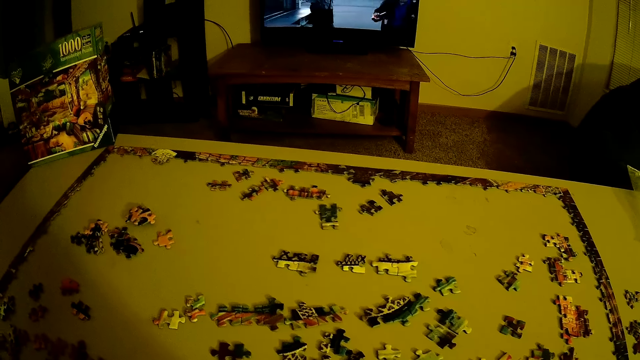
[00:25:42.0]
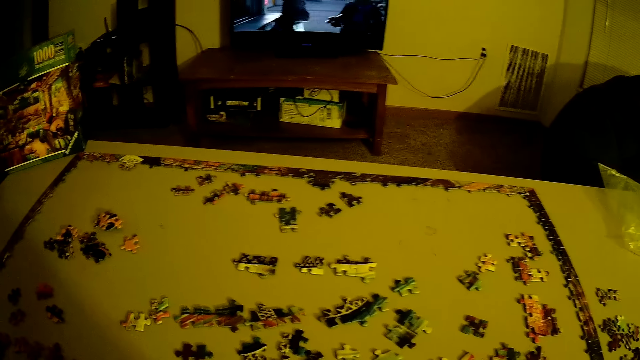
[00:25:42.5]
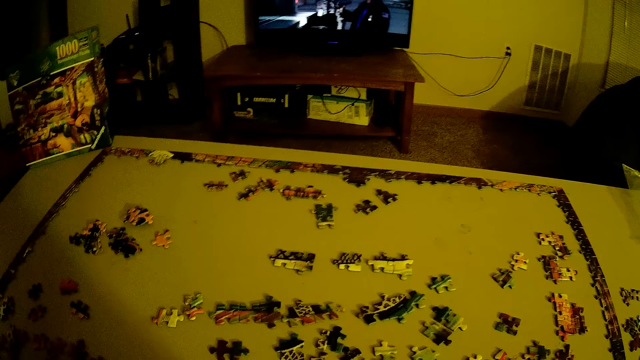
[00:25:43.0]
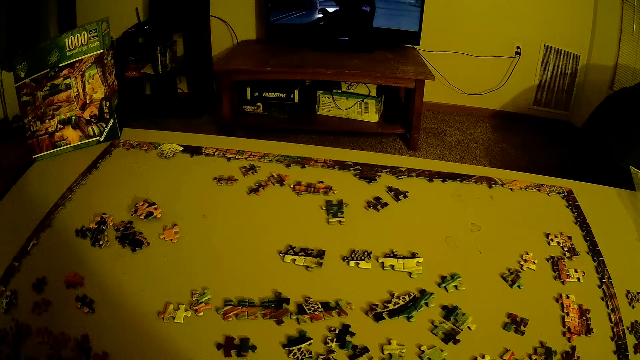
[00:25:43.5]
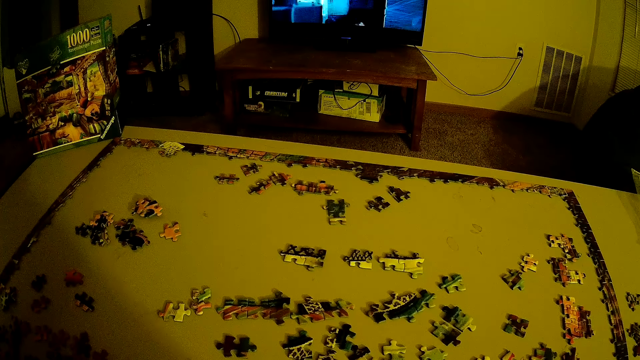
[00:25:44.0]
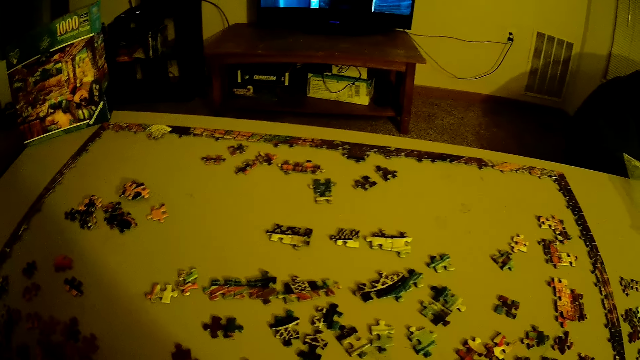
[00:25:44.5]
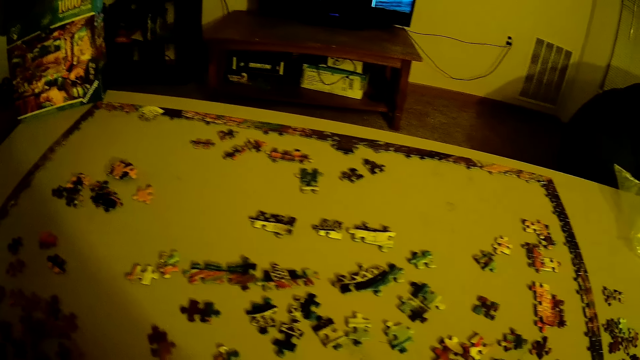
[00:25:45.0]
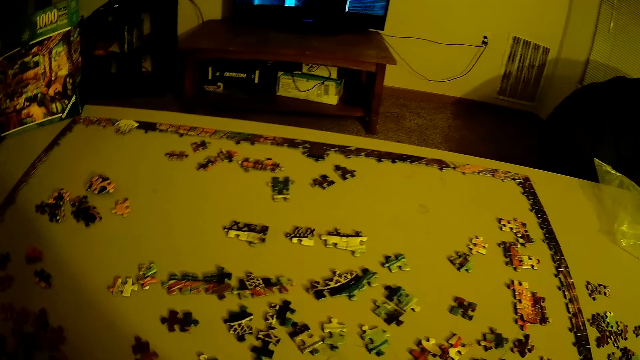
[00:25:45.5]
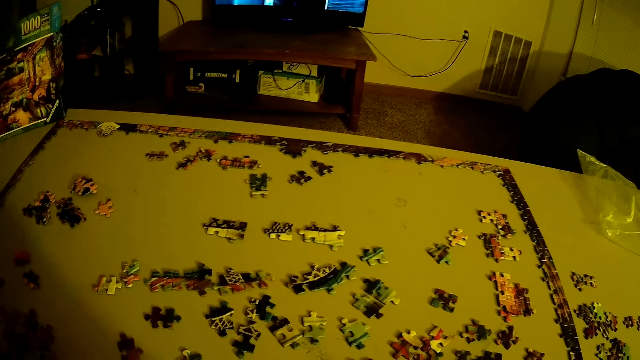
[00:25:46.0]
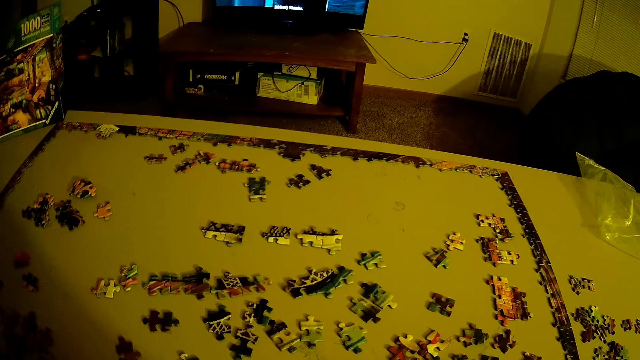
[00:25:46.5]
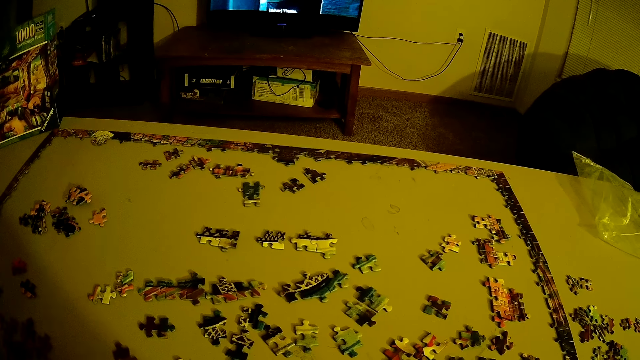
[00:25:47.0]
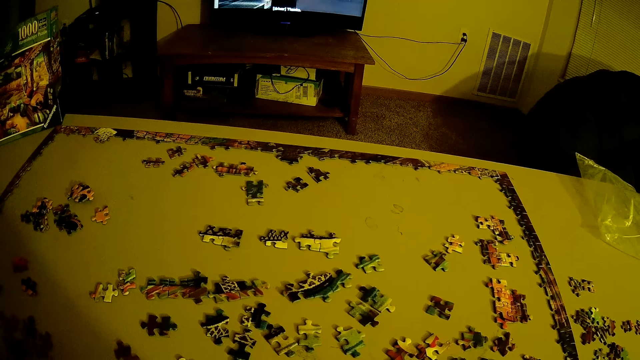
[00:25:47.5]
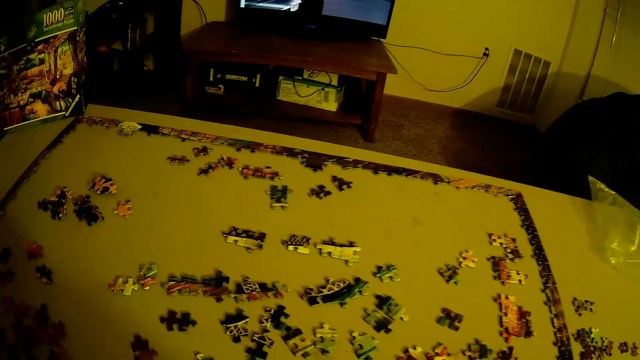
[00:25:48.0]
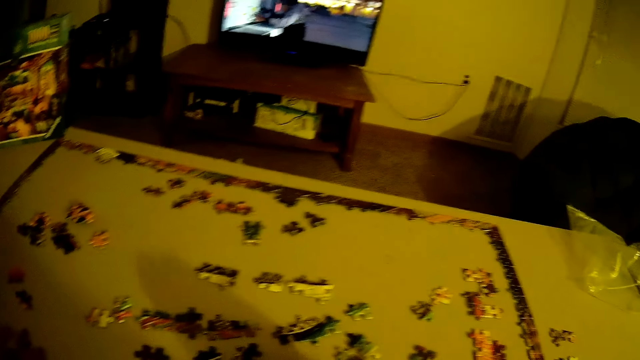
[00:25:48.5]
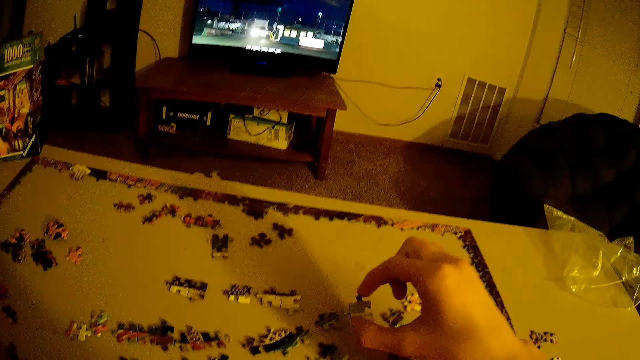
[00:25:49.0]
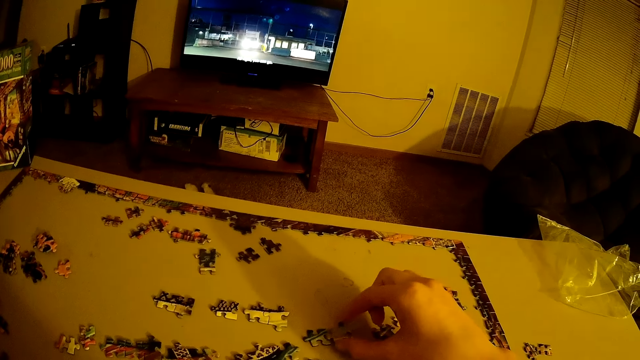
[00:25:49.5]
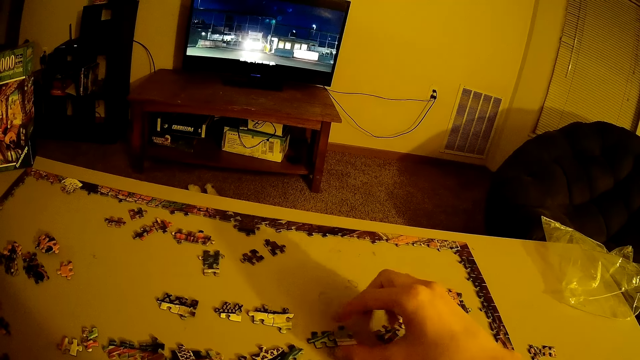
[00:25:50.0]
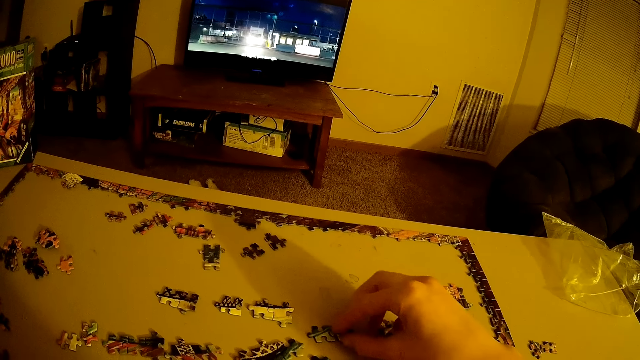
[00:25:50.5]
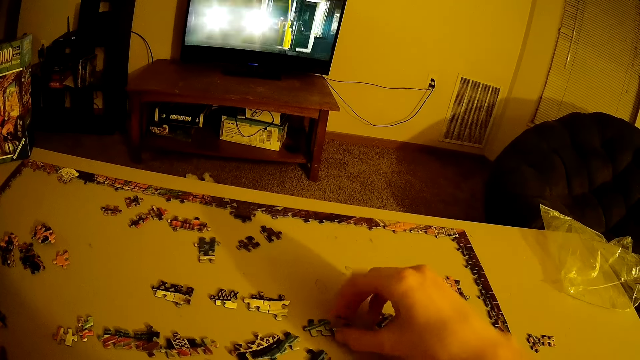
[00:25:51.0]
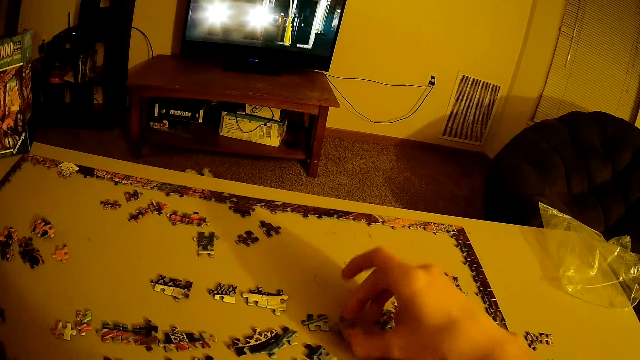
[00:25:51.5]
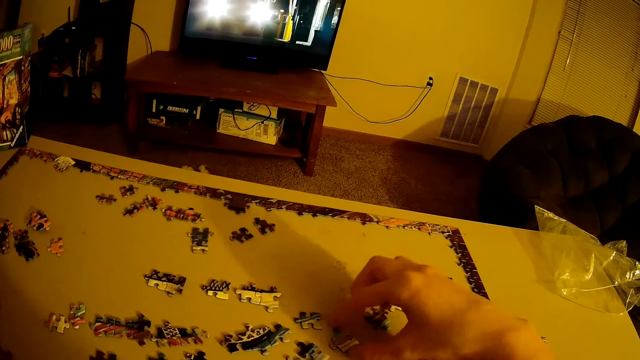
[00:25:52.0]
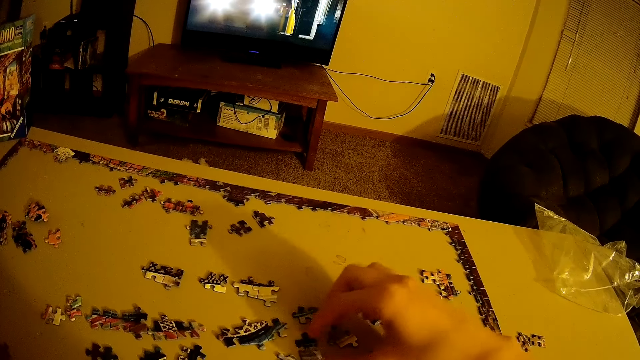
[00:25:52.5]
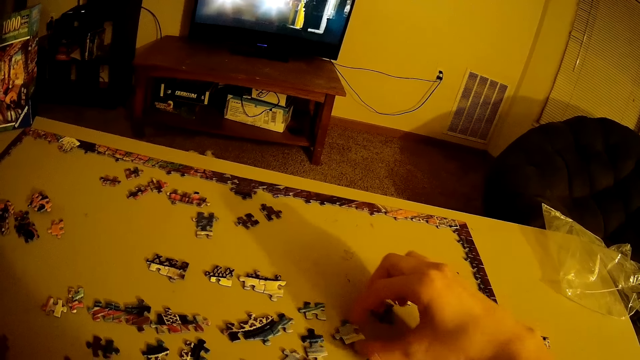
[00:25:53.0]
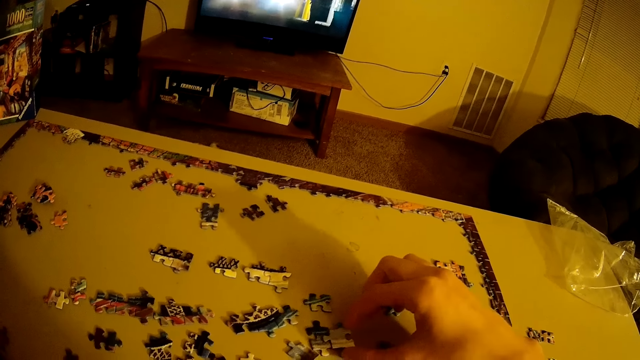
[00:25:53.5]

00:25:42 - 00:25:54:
The camera wearer puts beads down.

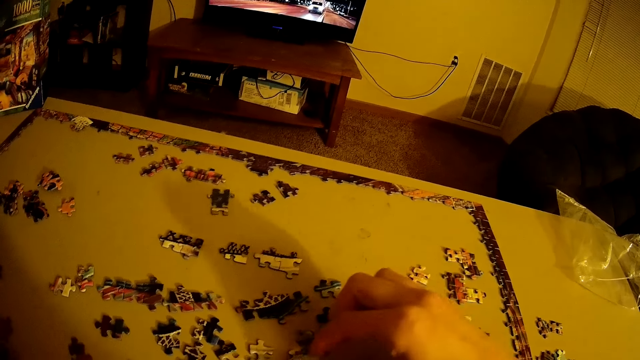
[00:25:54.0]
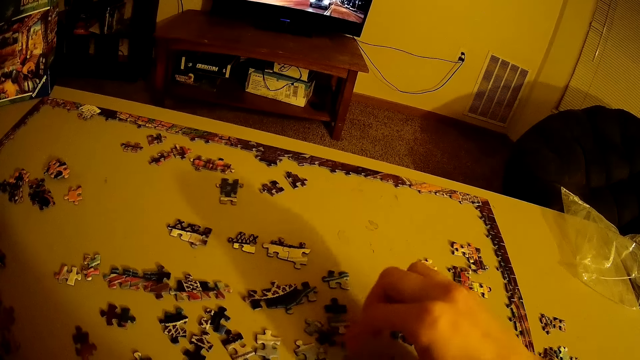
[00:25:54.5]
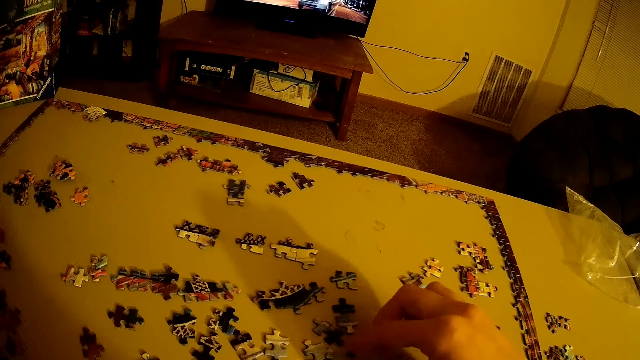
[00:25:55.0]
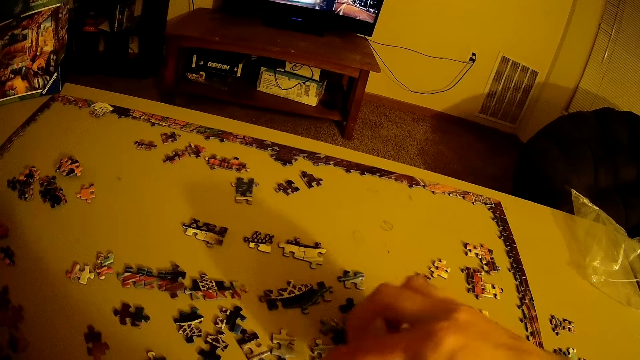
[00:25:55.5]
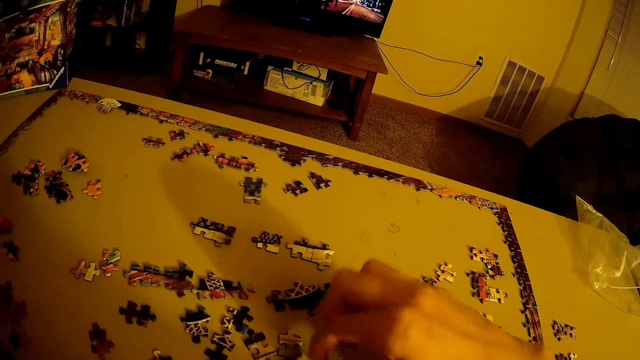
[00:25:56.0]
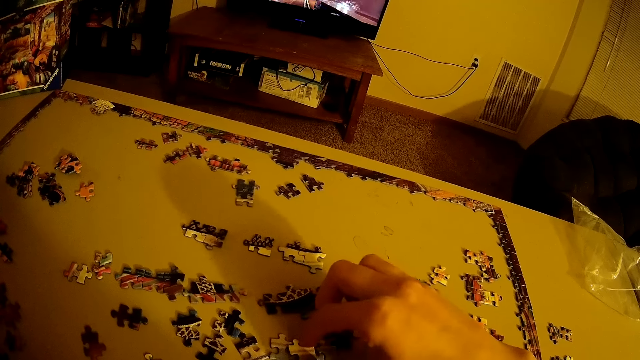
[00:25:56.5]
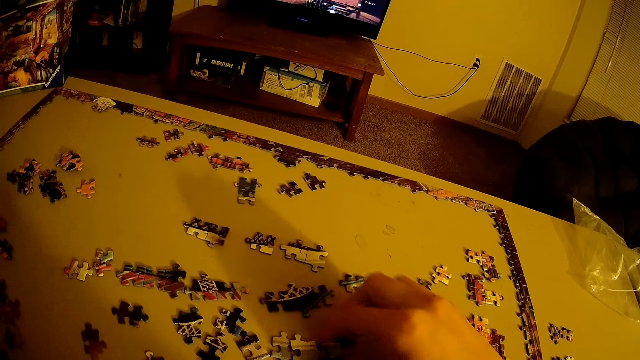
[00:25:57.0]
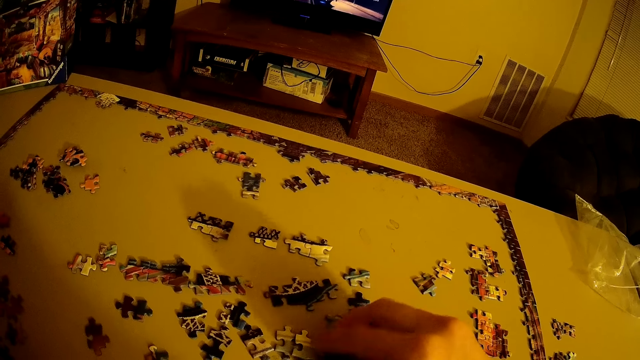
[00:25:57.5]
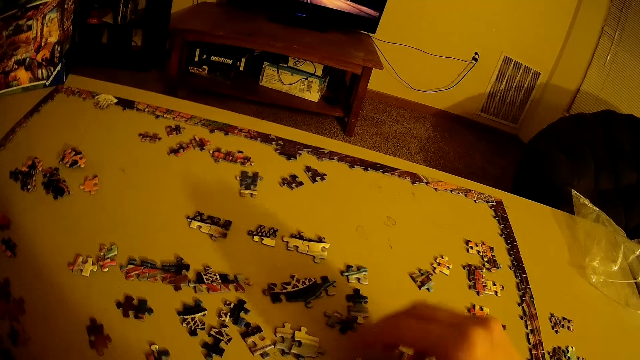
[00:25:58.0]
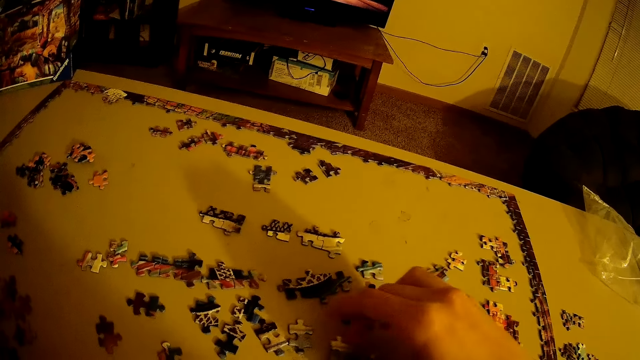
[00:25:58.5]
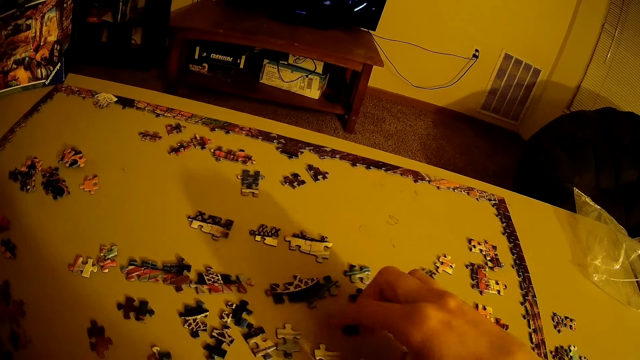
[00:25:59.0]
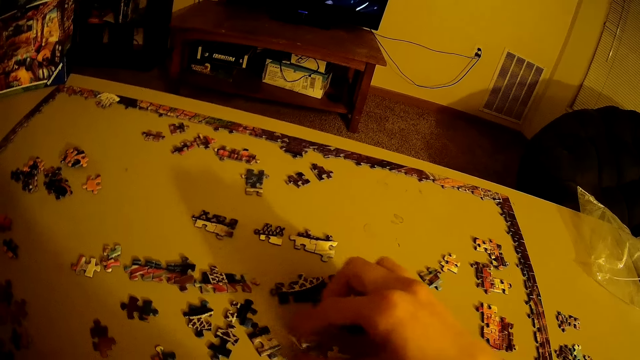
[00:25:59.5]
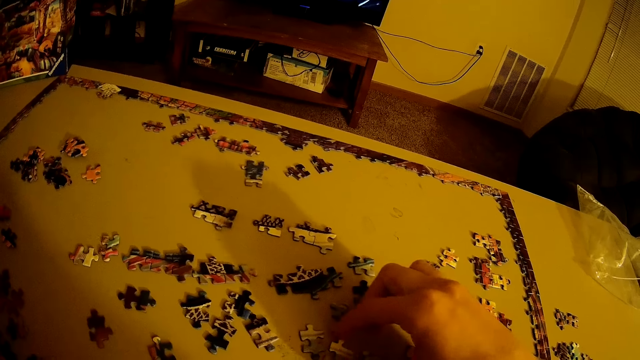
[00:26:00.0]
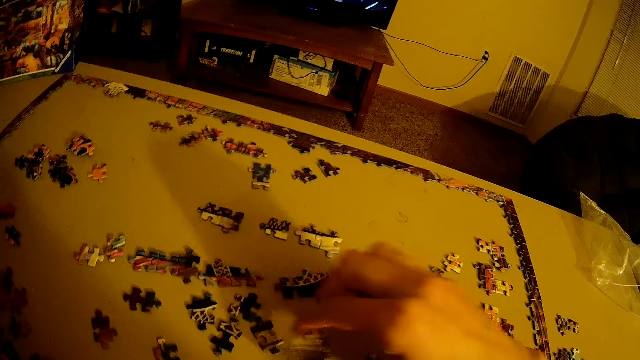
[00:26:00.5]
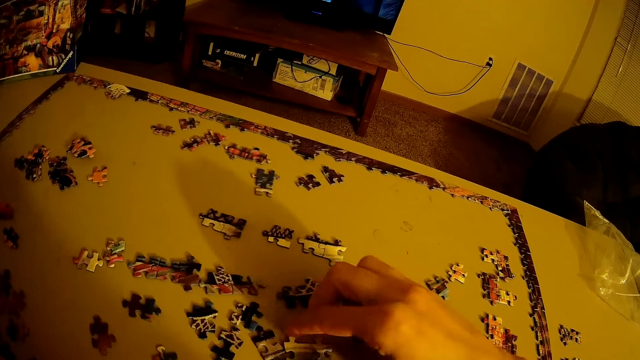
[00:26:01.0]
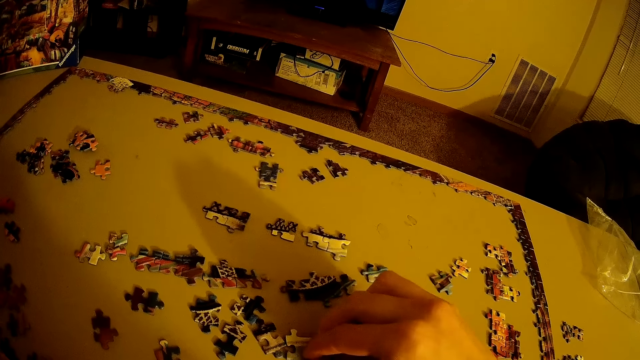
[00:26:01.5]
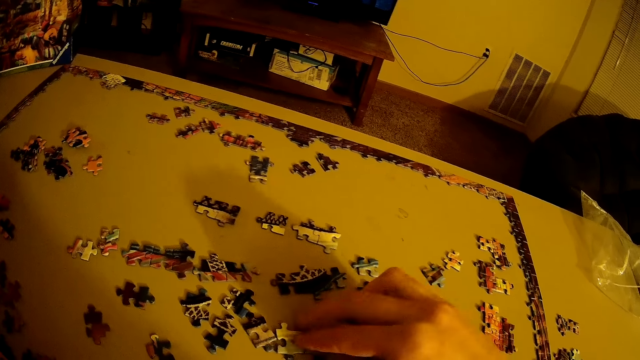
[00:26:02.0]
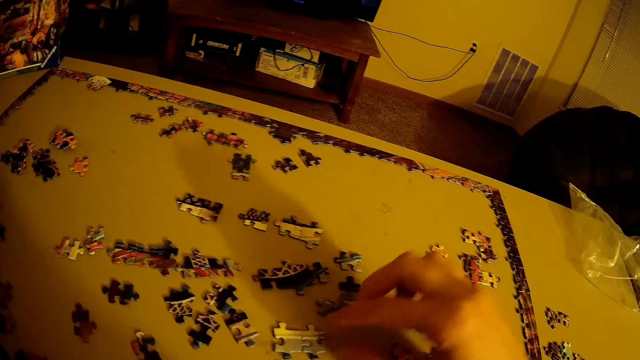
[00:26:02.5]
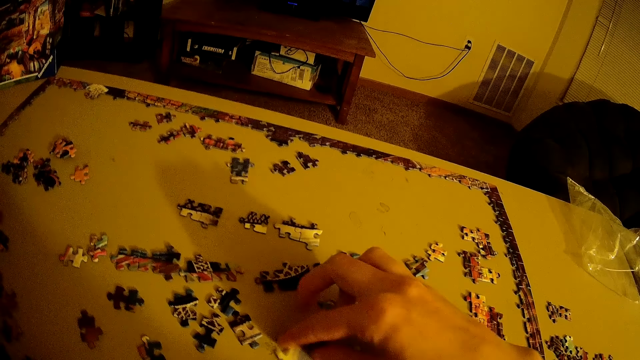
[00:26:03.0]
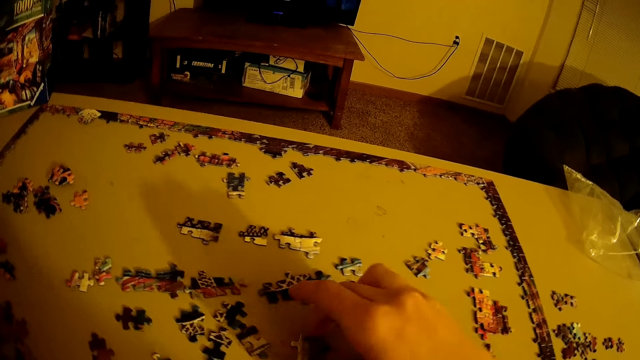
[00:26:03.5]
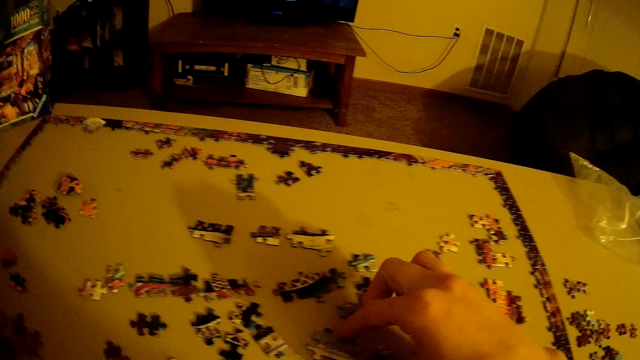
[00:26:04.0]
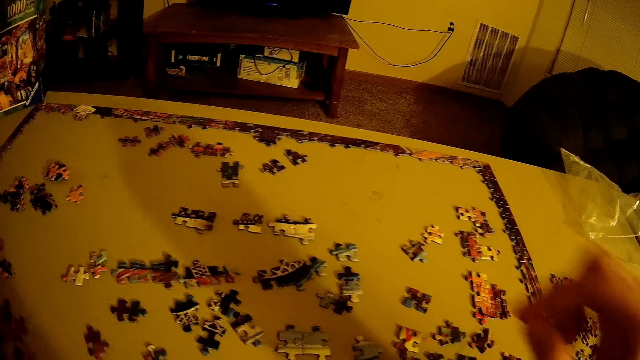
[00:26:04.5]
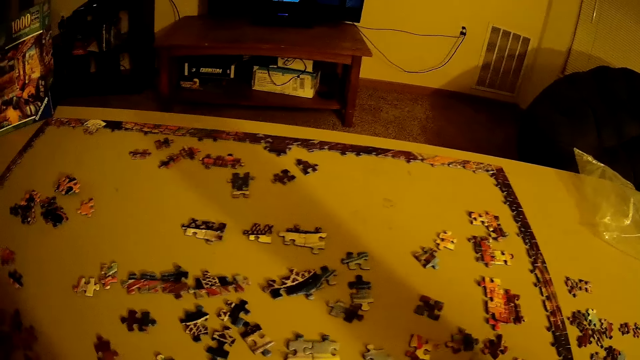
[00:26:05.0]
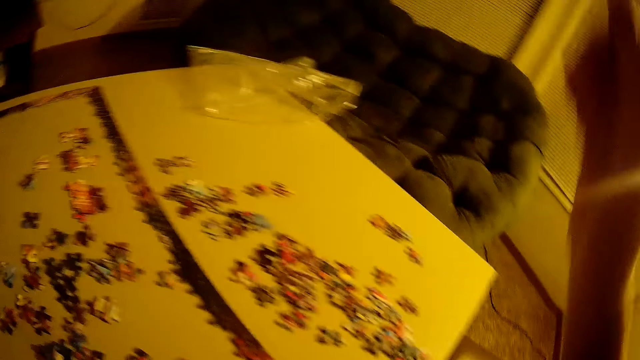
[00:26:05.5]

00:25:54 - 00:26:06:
The camera wearer moves beads.
